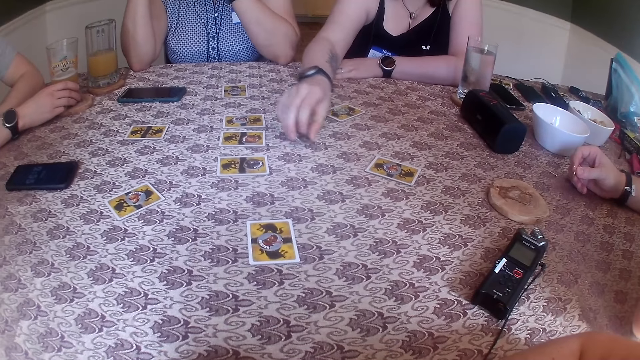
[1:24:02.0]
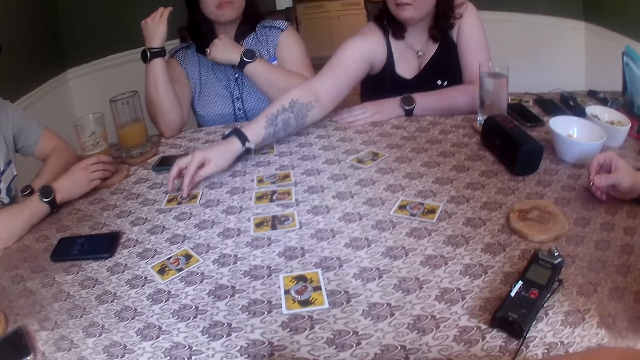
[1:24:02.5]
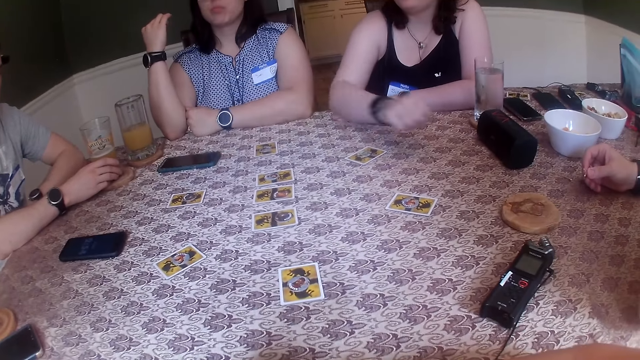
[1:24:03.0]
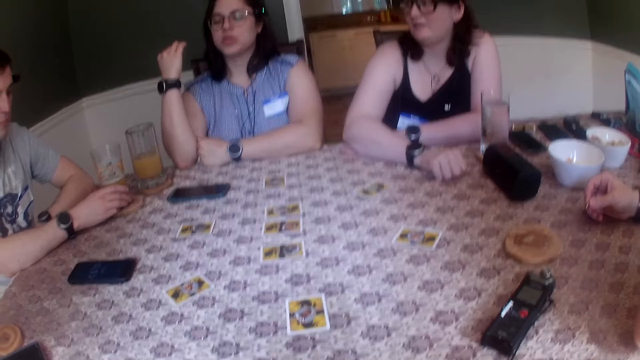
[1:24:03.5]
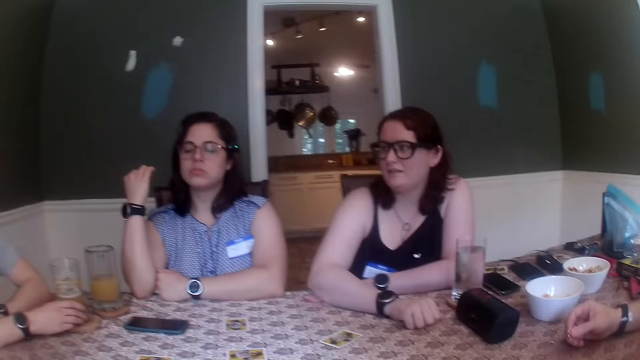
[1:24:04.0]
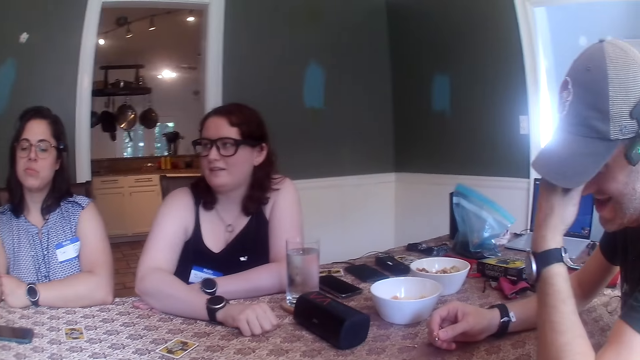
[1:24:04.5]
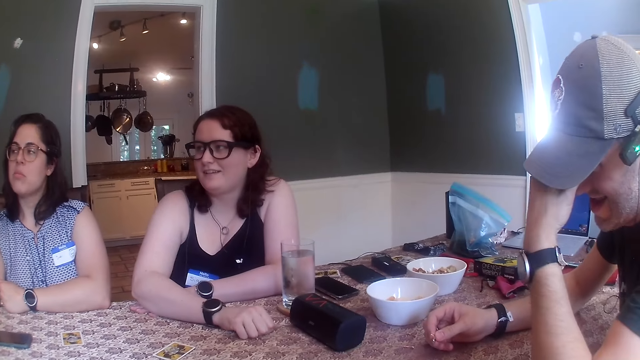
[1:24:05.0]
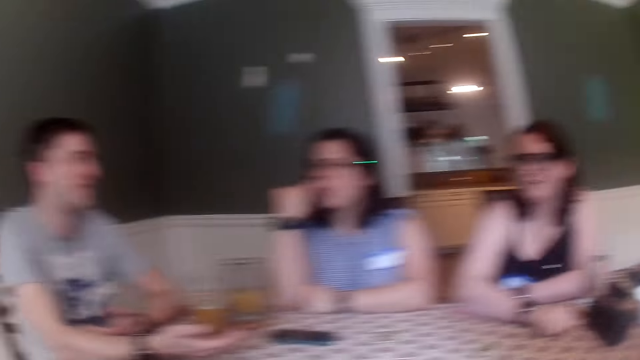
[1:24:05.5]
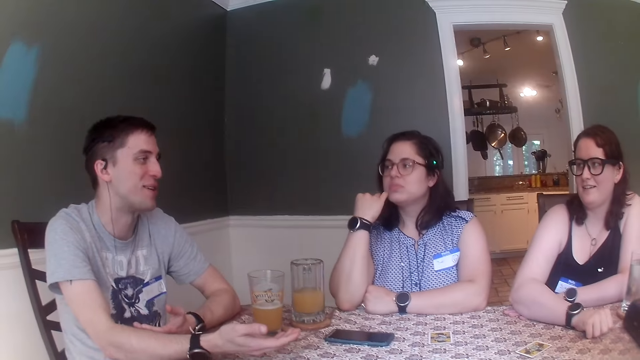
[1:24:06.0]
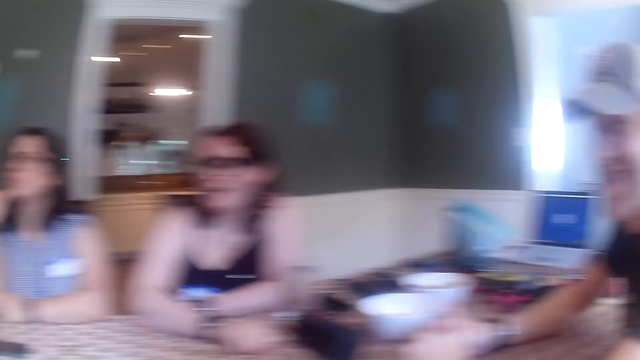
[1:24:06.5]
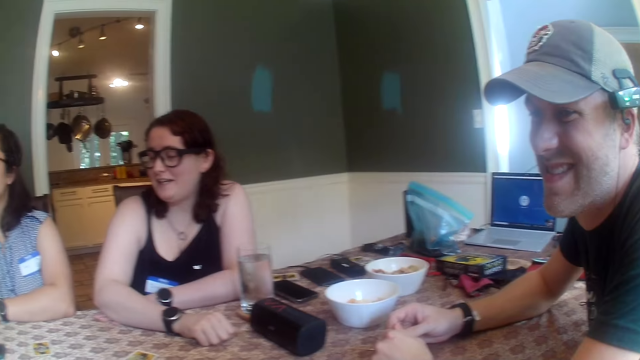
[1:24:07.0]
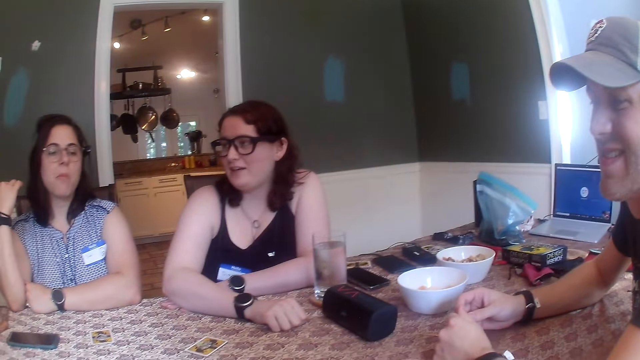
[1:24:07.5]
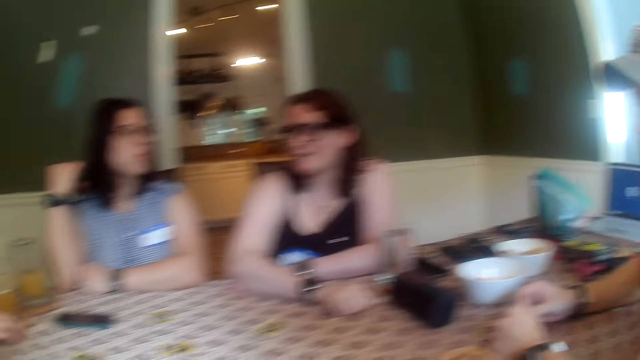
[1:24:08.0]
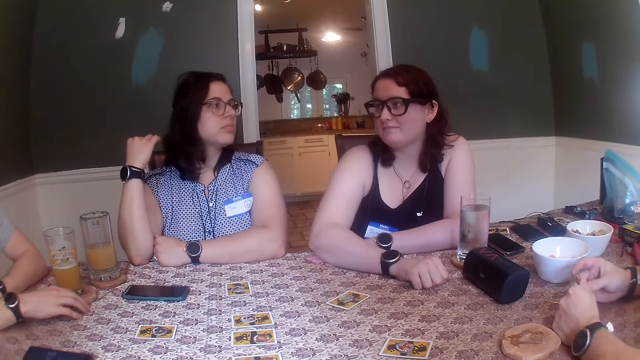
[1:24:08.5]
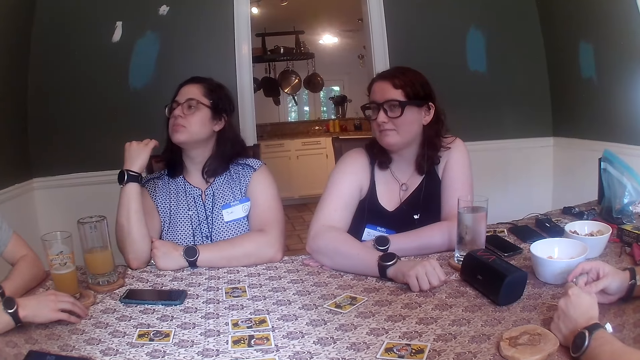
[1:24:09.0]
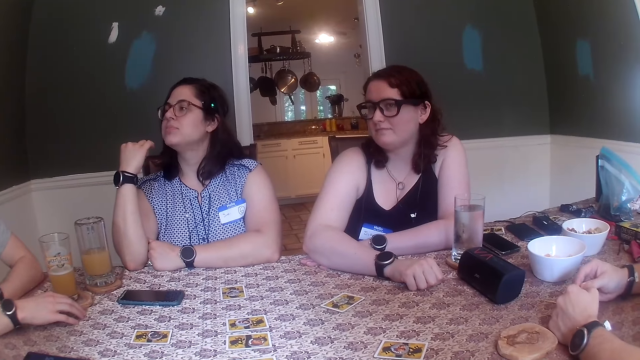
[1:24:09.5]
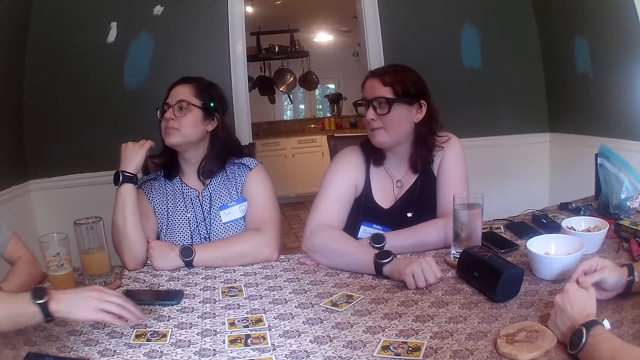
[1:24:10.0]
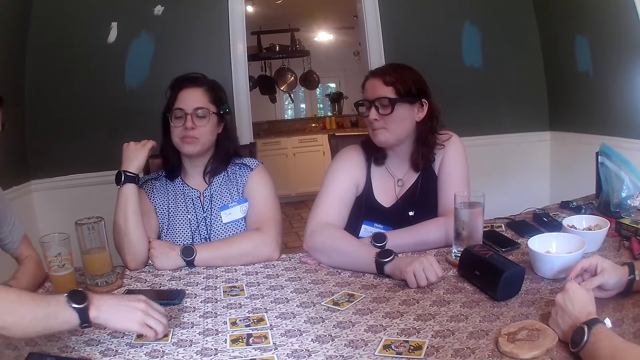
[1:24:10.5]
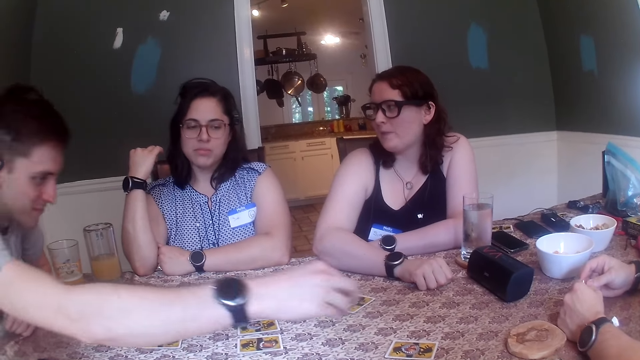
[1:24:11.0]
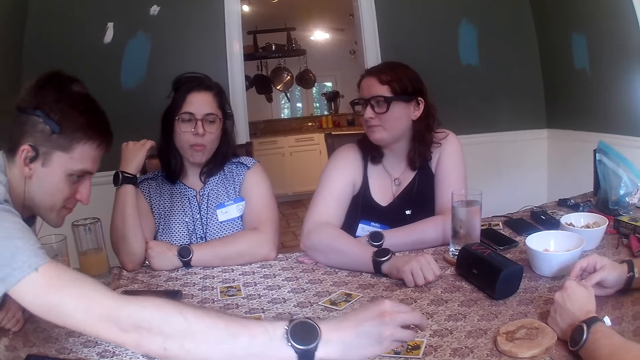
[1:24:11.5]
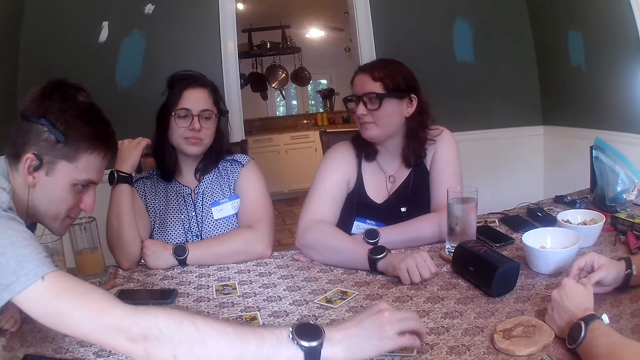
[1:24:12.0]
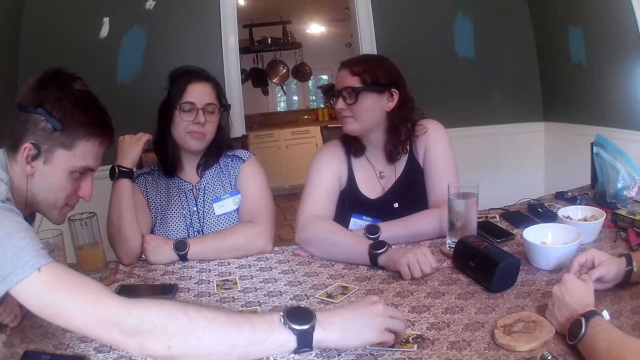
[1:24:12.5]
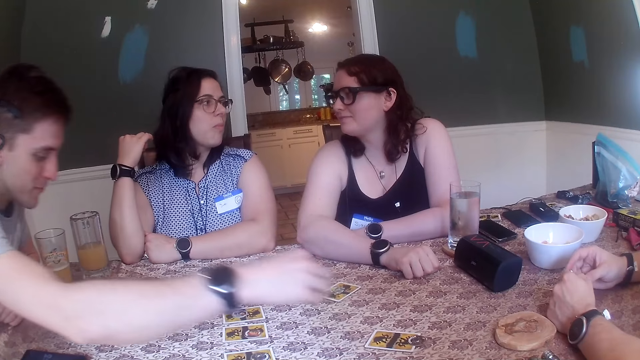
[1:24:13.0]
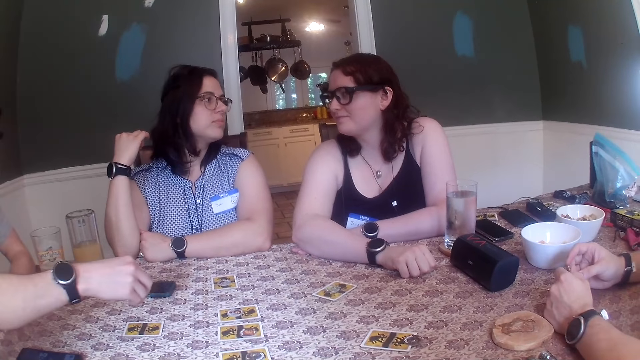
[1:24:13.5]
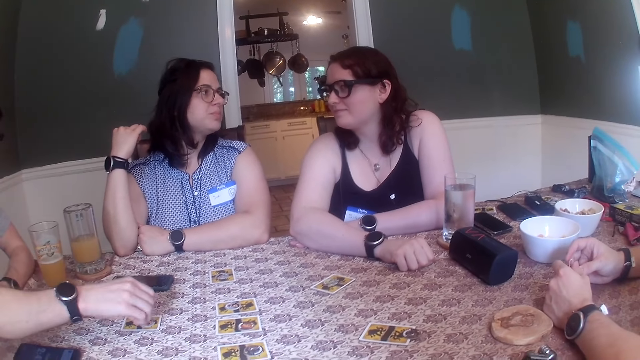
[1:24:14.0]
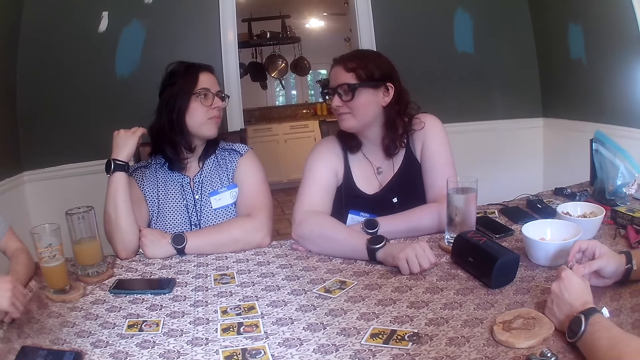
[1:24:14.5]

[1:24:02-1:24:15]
The woman picks the chip from the table with her right hand. The woman plays the card game. The woman places the chip in her right hand on a card on the table. The woman places the chip in her right hand on the table. The camera wearer looks at the woman. They look around the room. They look around the table. The woman converses with a man. The man picks the chip from the card that is on the table with his right hand. The man plays the game. The man places the chip in his right hand on the card that is on the table. The man picks the chip from the card that is on the table with his right hand. The man places the chip in his right hand on the card that is on the table.

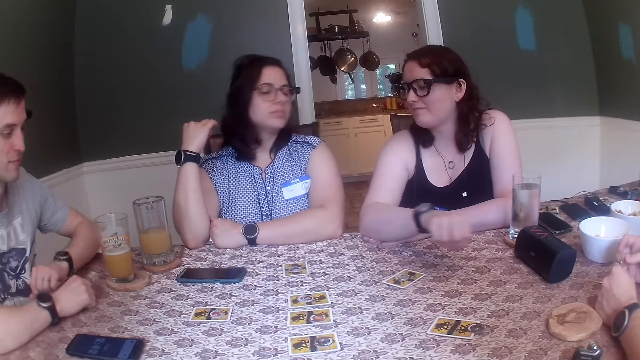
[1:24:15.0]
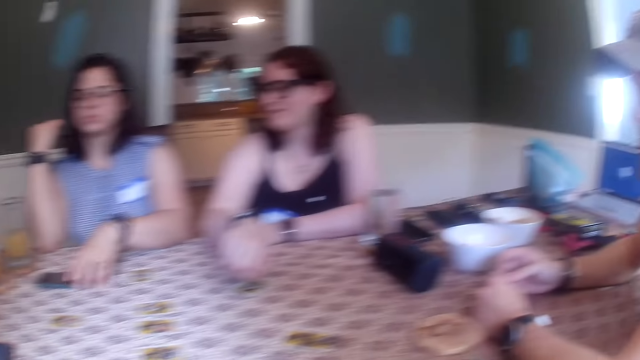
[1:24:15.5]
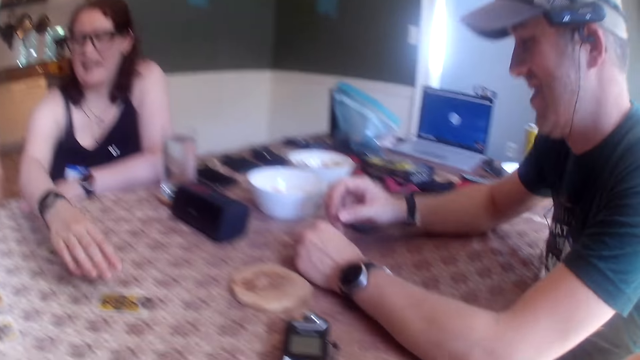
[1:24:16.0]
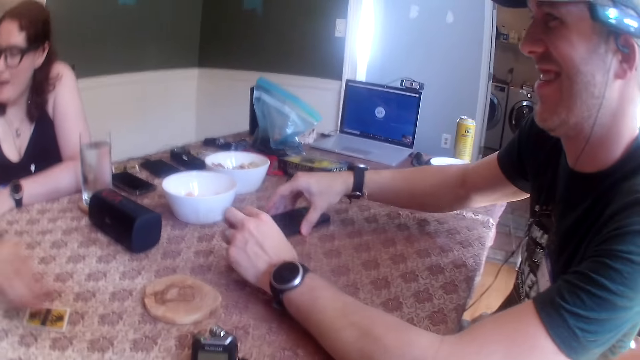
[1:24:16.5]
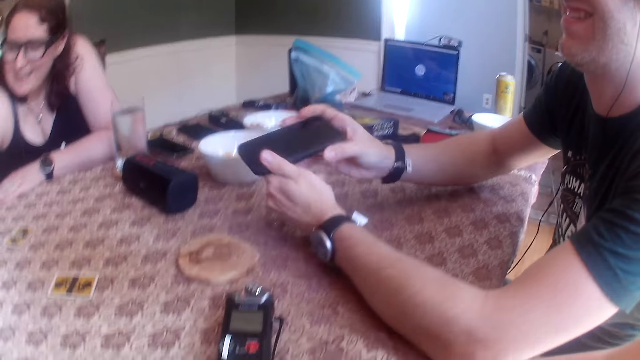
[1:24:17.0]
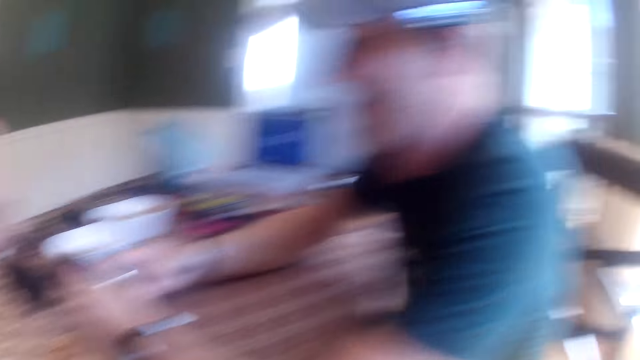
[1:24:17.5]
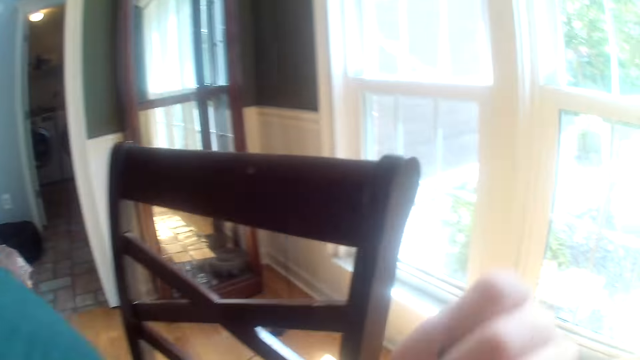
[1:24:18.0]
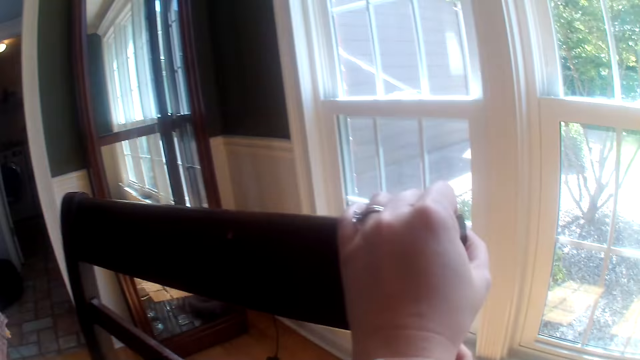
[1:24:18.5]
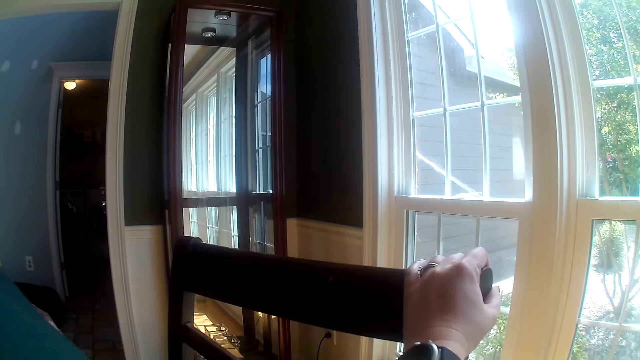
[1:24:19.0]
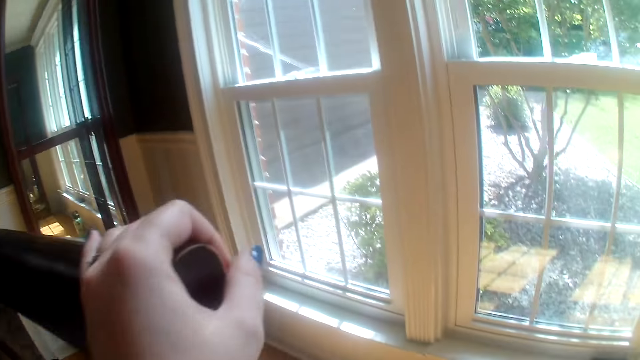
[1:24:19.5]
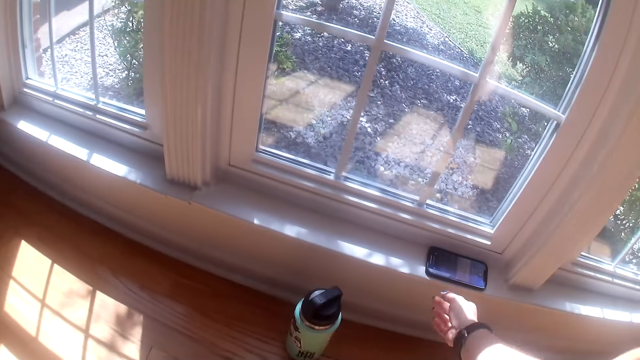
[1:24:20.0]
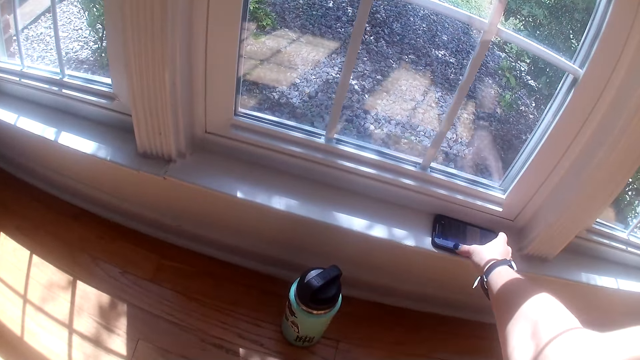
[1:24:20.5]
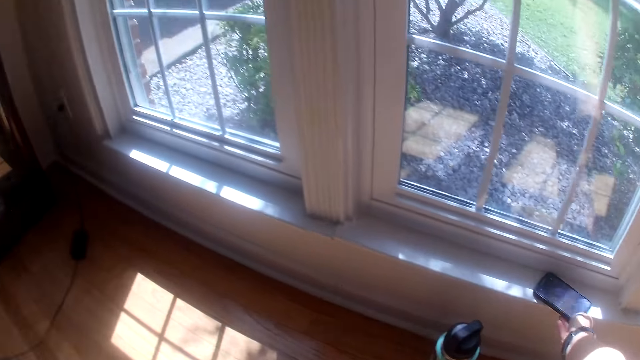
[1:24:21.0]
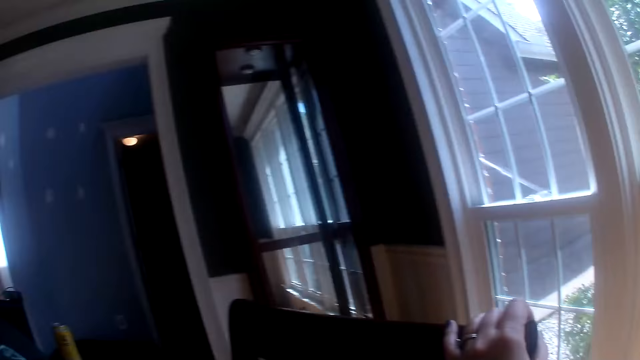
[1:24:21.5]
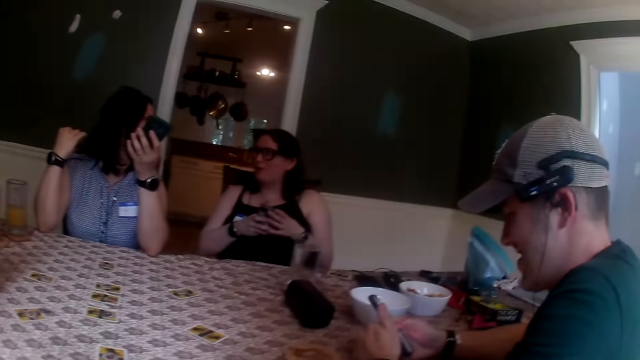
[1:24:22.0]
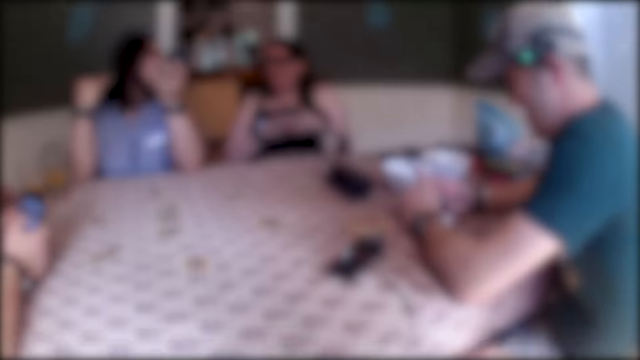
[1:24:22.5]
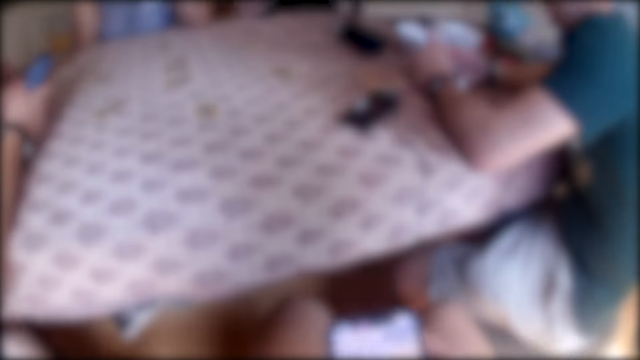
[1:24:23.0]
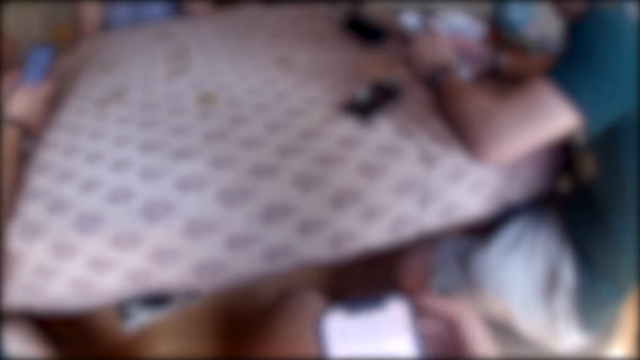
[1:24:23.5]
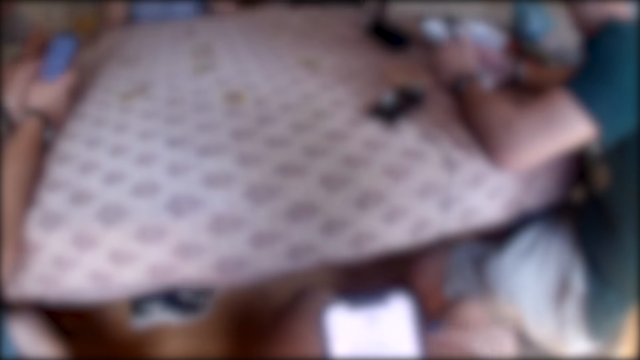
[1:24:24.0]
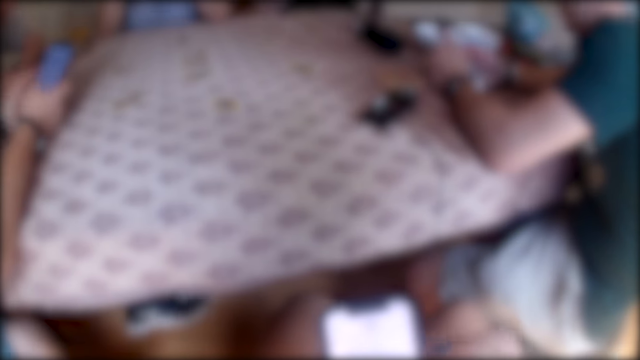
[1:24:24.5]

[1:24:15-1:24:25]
The camera wearer looks around the table. A woman picks the chip from the card that is on the table with her right hand. A man picks his phone from the table with his right hand and holds his phone with both hands. The man uses his phone. The camera wearer holds a chair with their left hand. They look around the house. They pick their phone from a window sill with their right hand. They operate their phone with their right hand. Another man operates his phone with his hands. The first man operates his phone with his hands.
